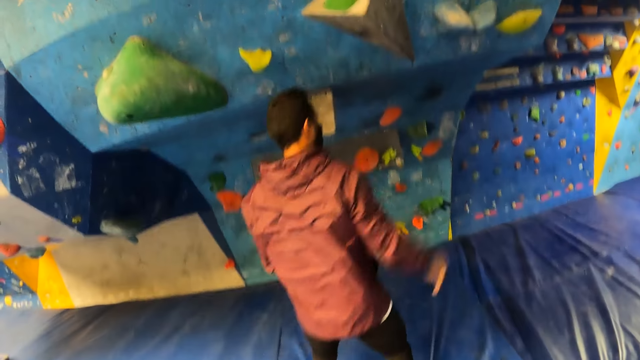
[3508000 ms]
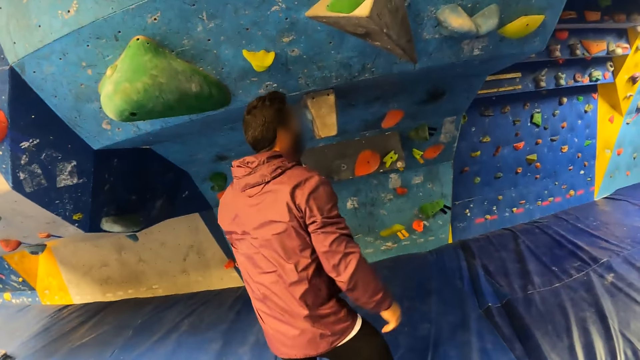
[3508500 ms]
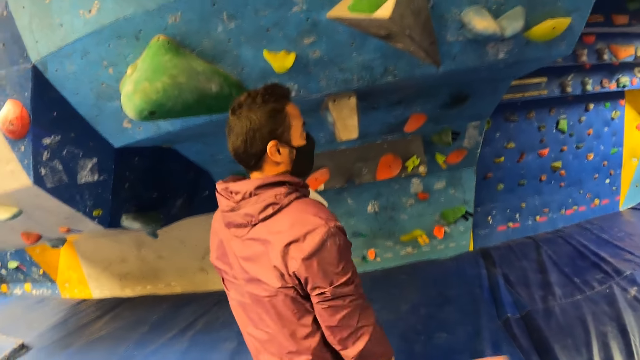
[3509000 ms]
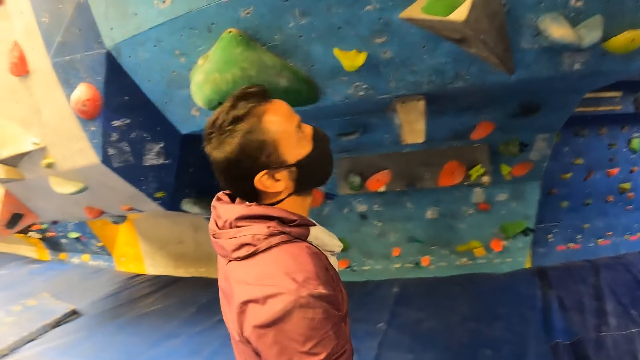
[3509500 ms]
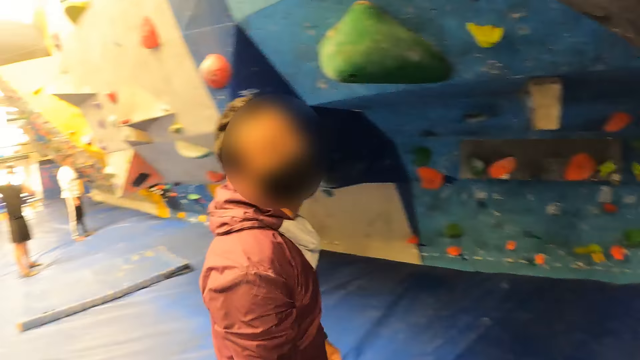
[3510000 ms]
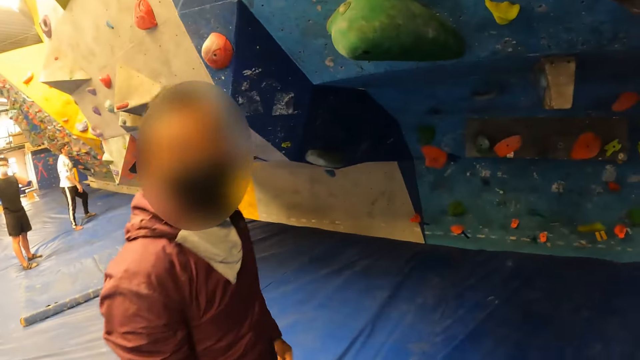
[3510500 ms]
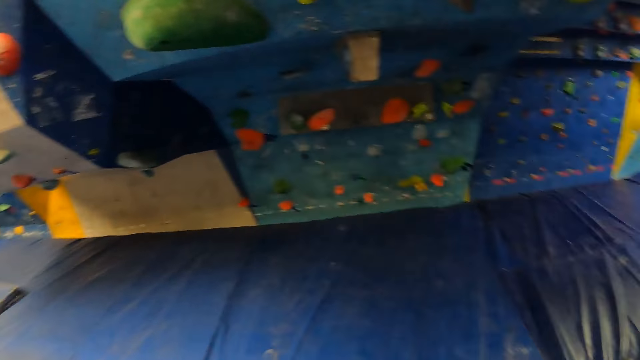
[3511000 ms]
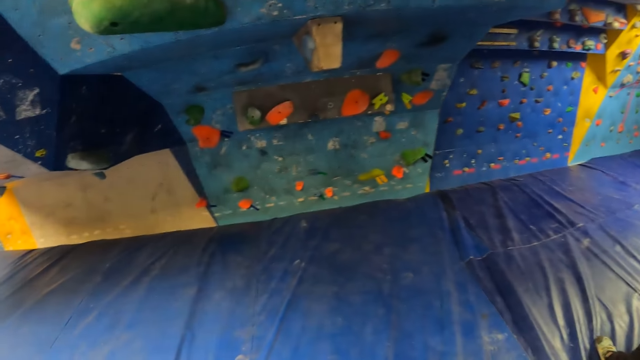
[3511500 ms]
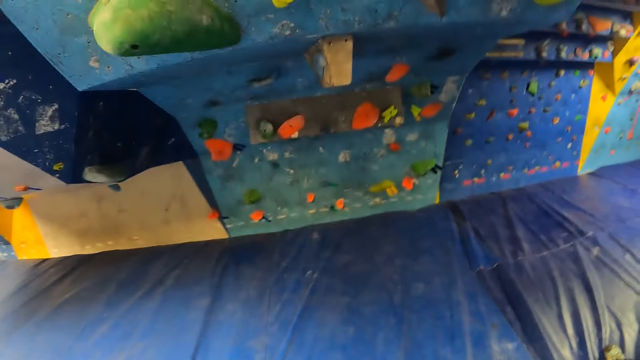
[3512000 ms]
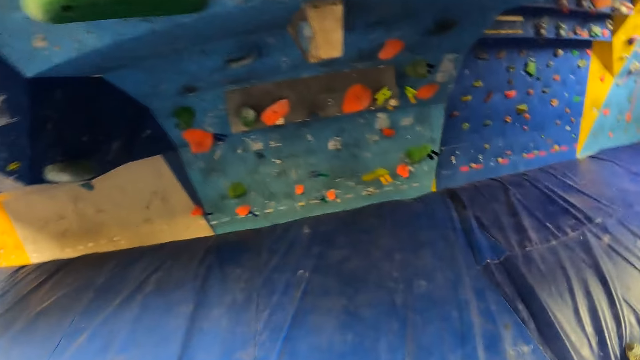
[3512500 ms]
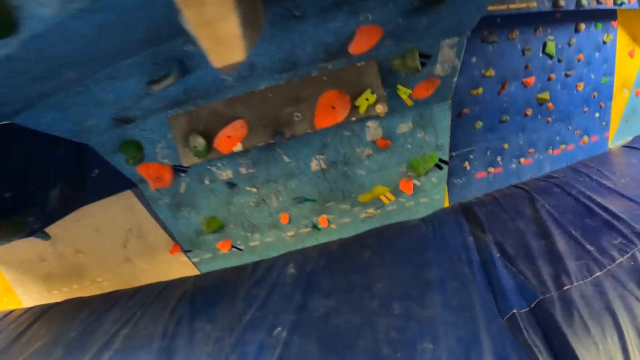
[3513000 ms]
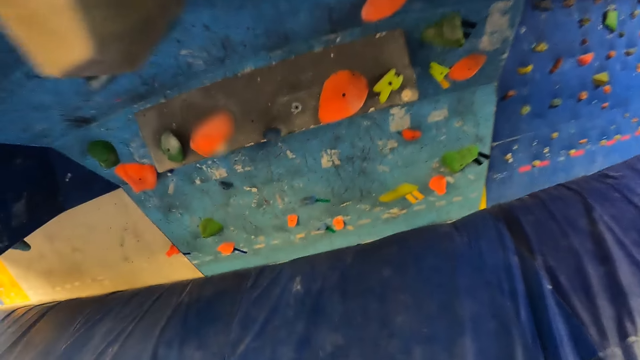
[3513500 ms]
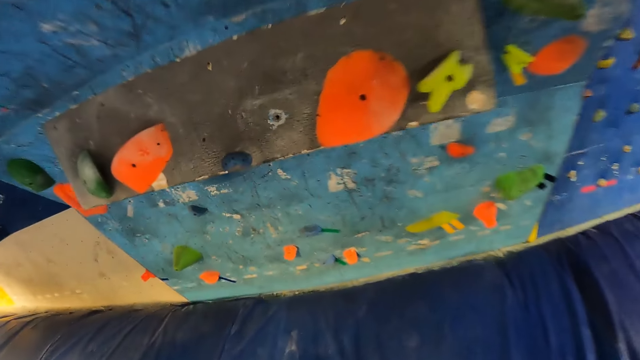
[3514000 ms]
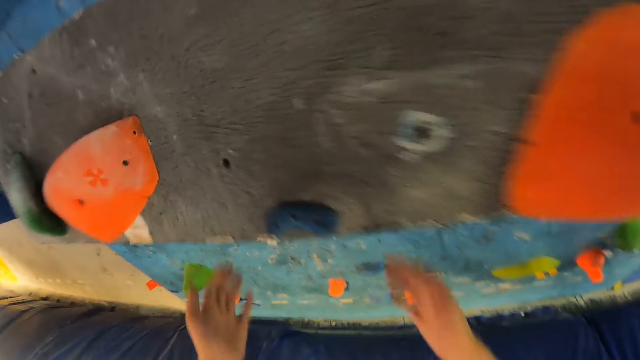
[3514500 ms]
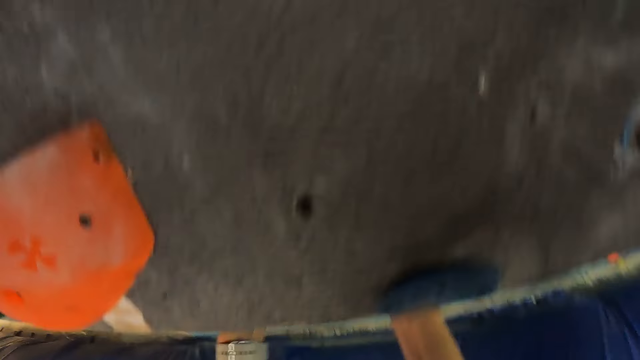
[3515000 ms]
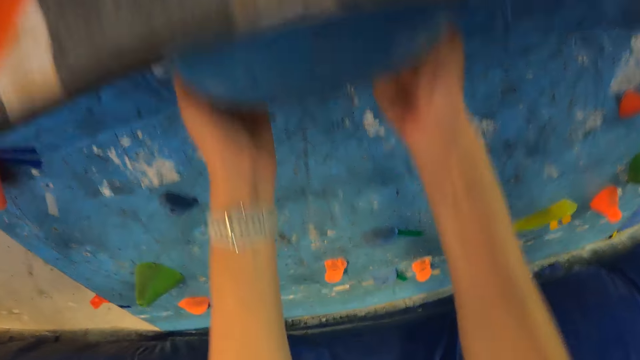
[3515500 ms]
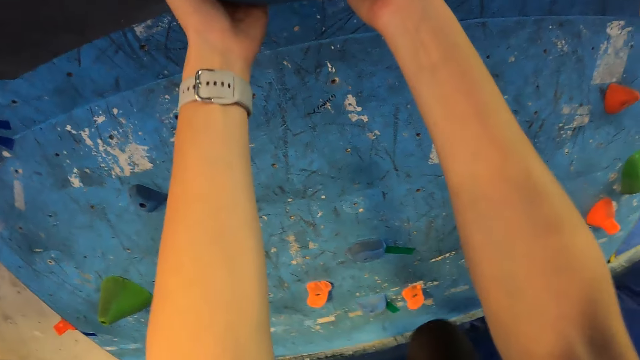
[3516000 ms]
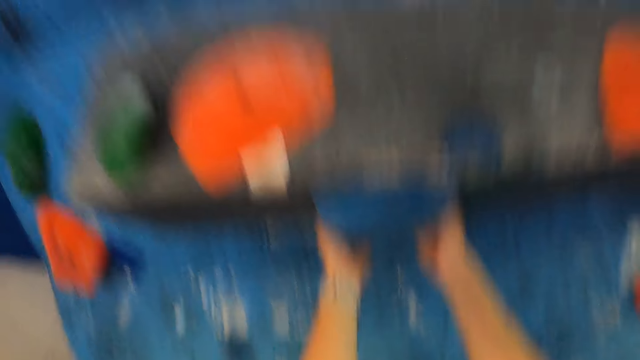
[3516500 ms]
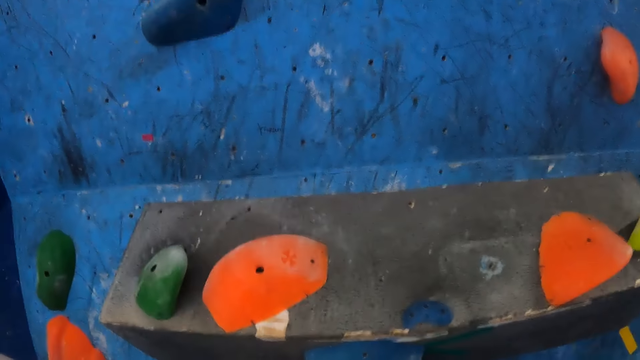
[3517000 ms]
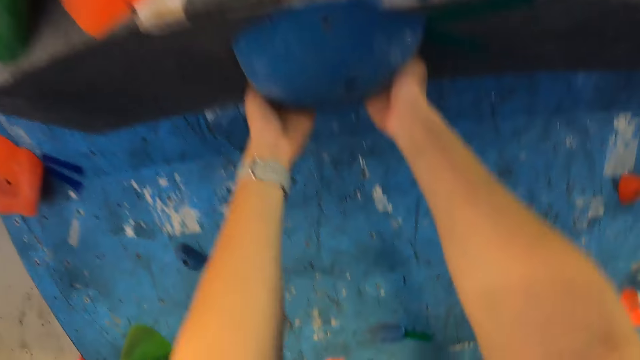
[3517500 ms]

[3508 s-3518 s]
A man drops down his hands from a rock climber and moves backwards. The camera wearer moves forward. They hold the rock climber. They climb the wall.

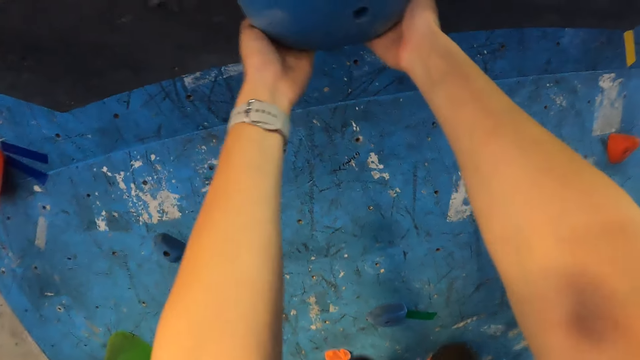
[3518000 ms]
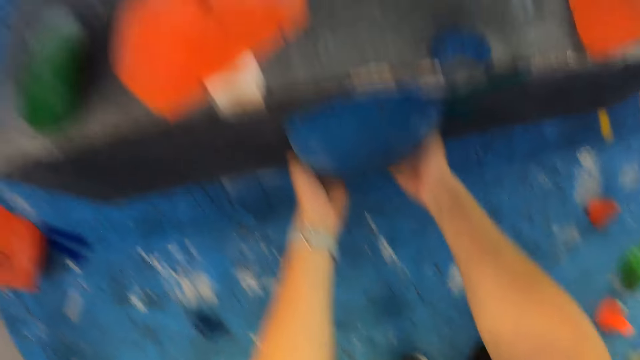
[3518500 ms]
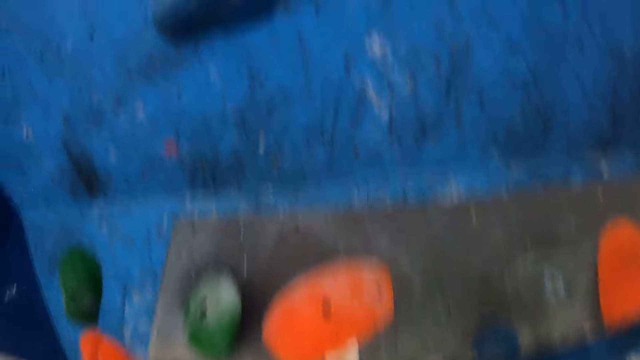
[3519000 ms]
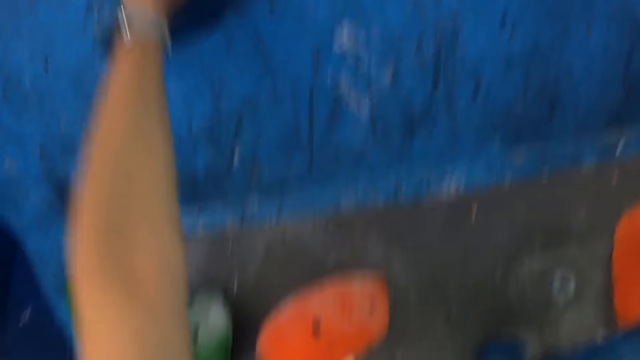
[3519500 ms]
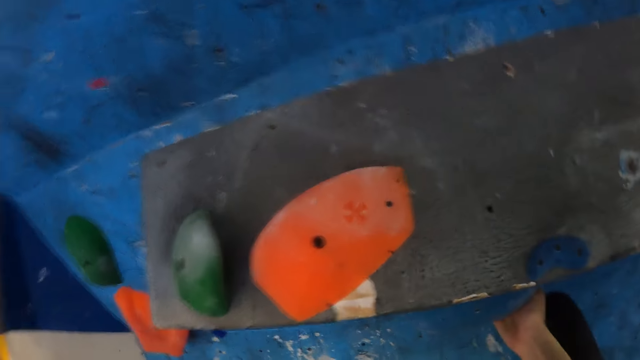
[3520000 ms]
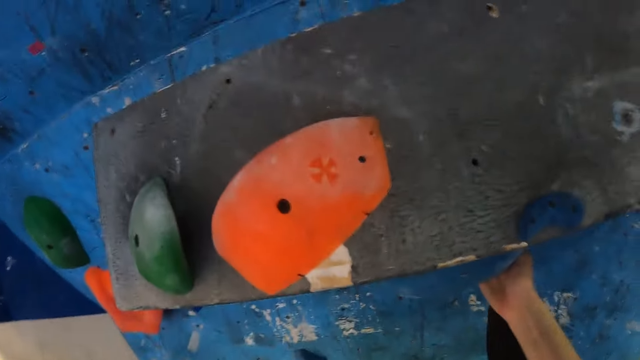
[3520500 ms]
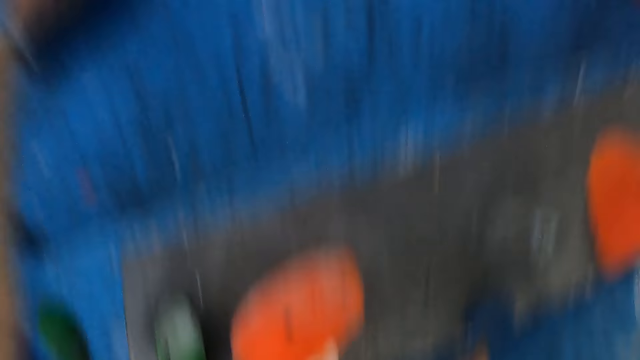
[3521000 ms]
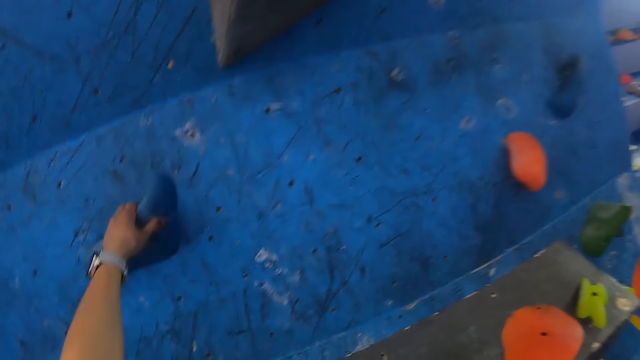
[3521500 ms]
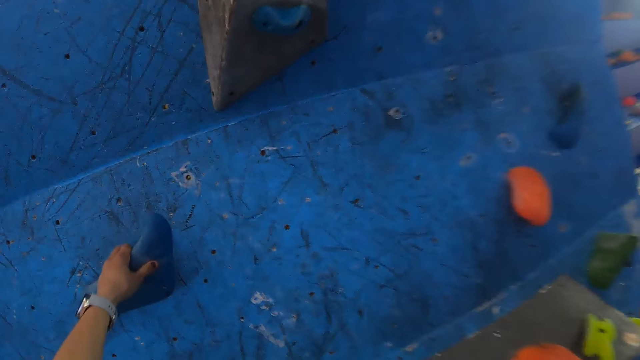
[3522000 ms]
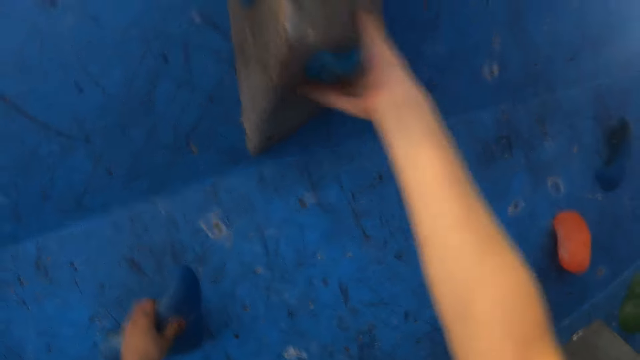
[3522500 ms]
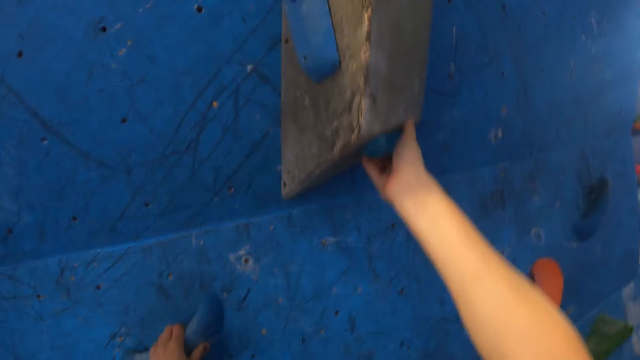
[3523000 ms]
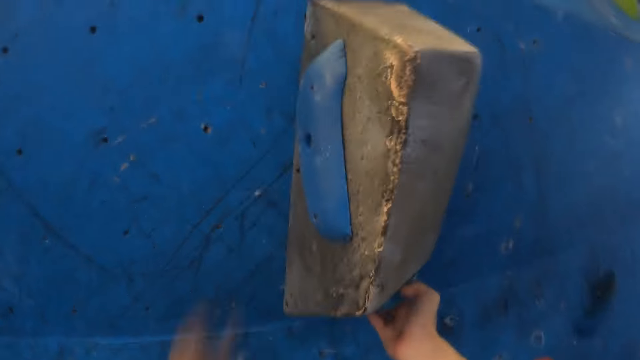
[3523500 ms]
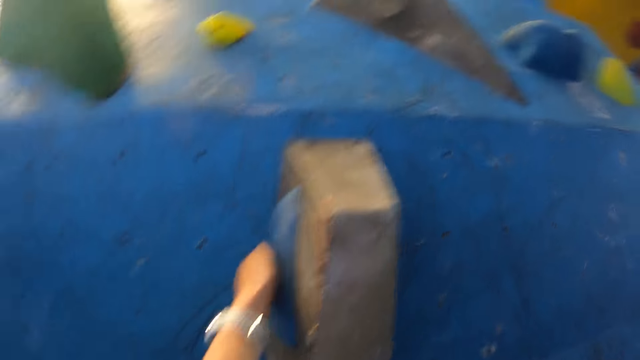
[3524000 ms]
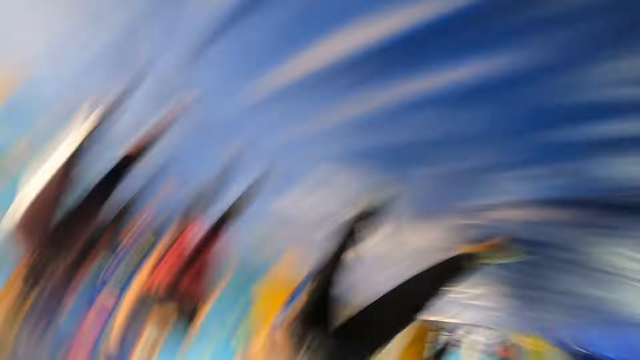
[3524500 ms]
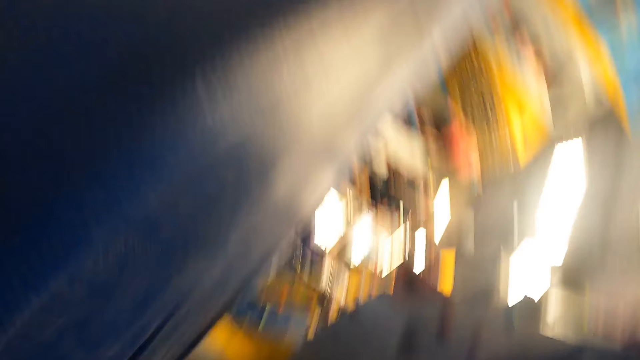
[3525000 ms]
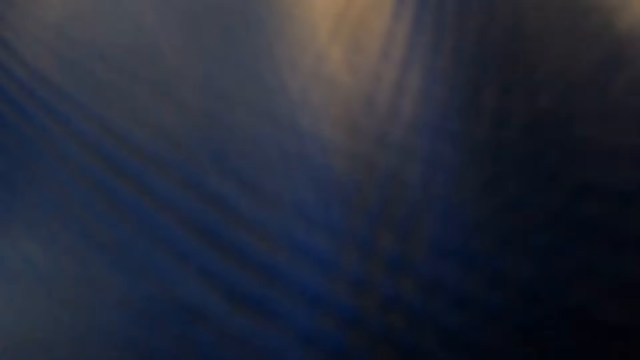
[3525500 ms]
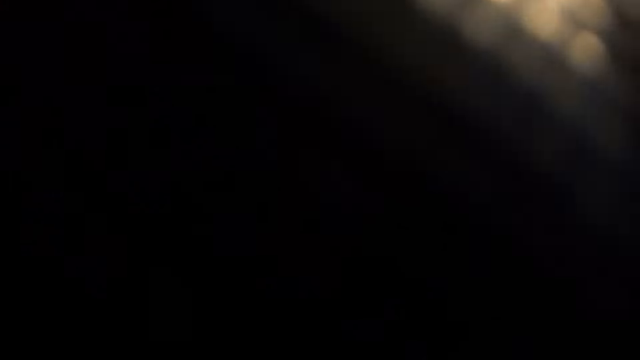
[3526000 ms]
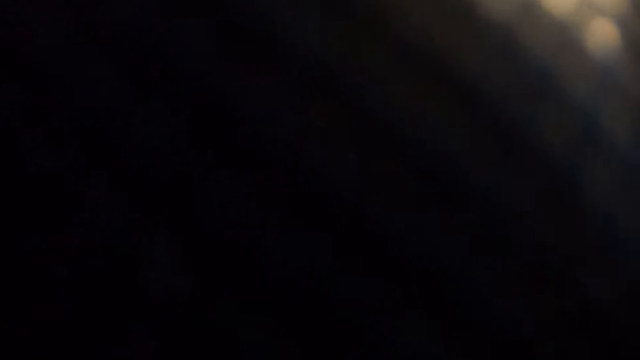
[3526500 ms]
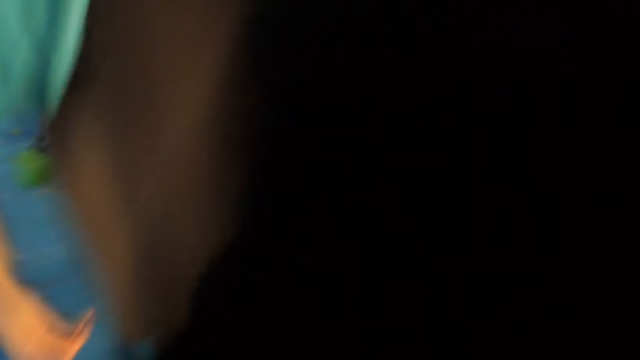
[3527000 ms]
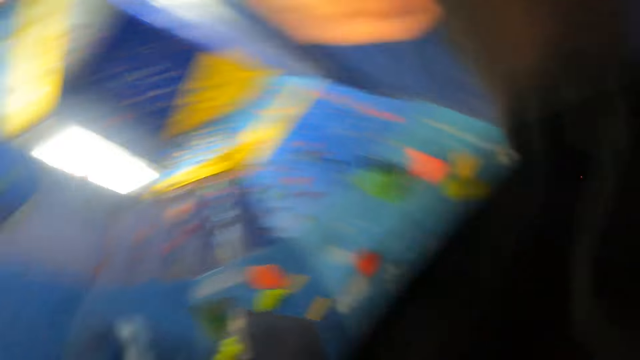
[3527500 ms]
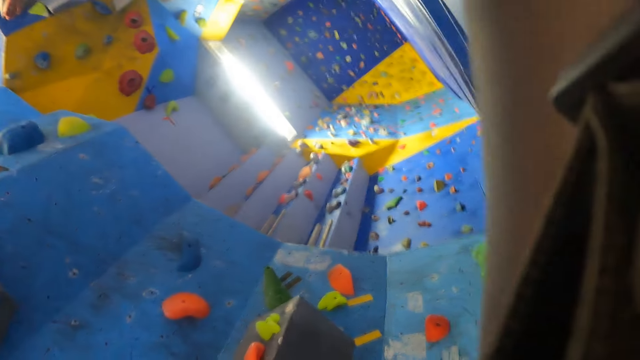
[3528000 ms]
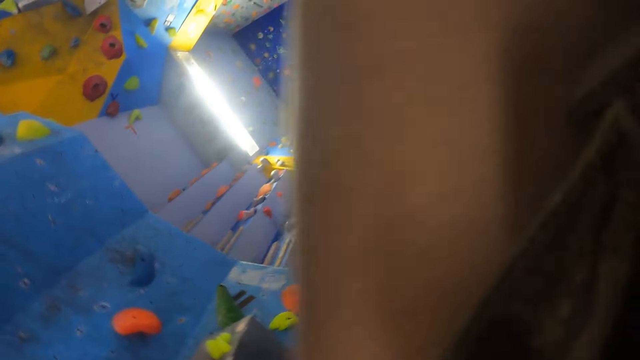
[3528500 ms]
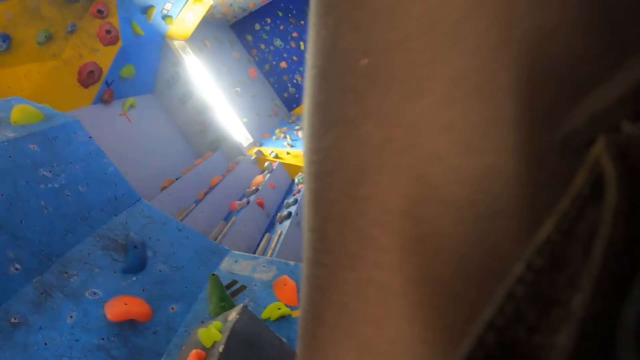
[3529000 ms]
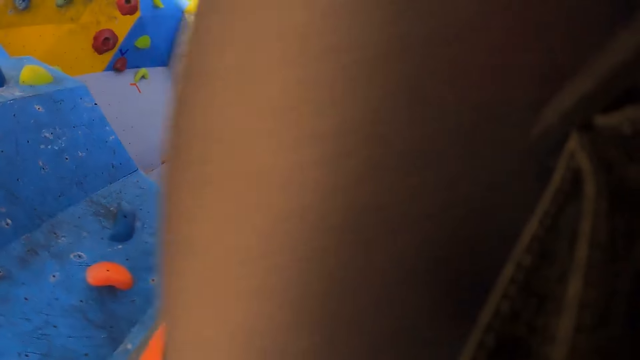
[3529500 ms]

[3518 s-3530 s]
The camera wearer climbs the rock climber. She looks around. She picks a camera from the floor with her left hand. She looks around again.
